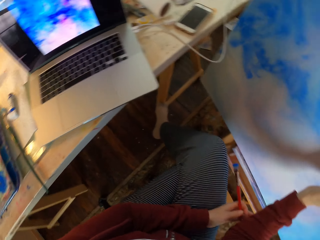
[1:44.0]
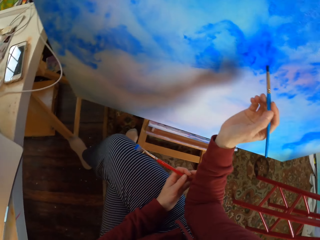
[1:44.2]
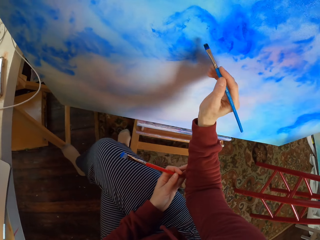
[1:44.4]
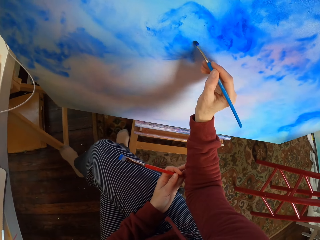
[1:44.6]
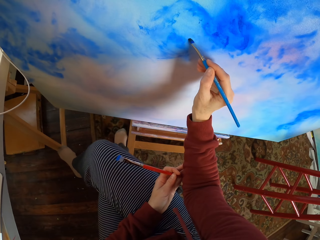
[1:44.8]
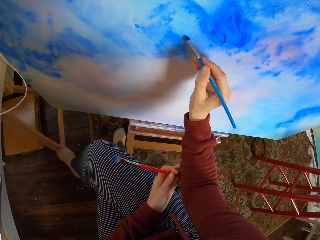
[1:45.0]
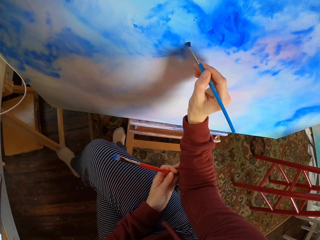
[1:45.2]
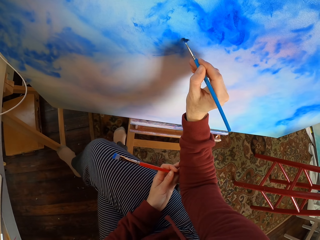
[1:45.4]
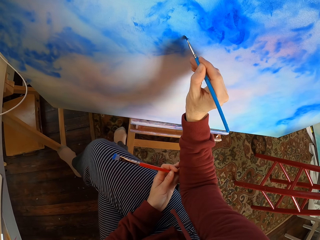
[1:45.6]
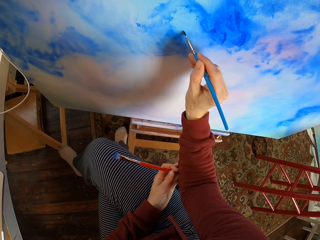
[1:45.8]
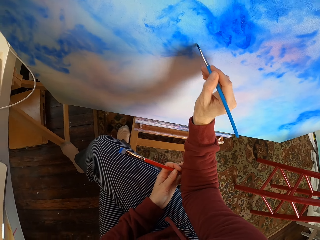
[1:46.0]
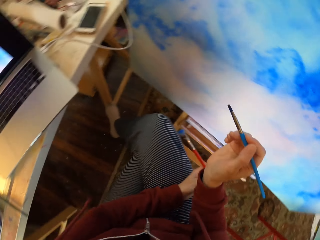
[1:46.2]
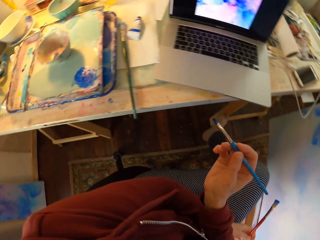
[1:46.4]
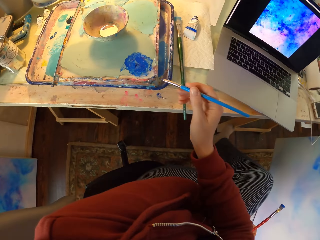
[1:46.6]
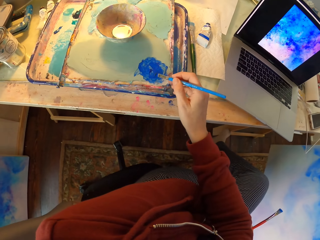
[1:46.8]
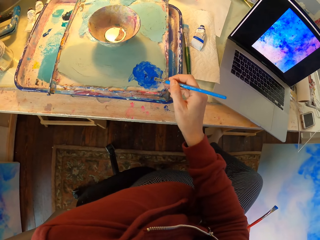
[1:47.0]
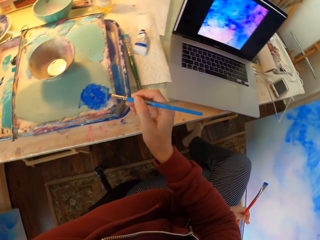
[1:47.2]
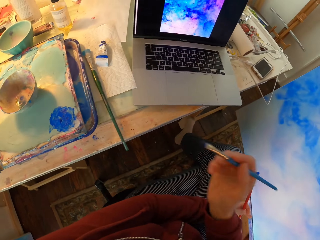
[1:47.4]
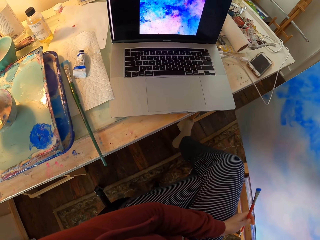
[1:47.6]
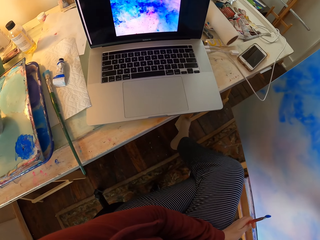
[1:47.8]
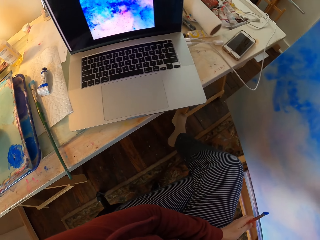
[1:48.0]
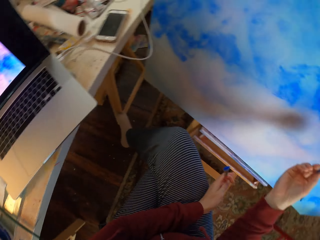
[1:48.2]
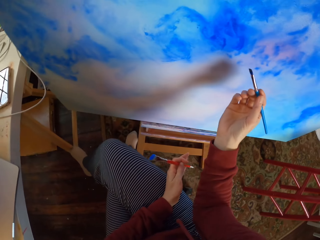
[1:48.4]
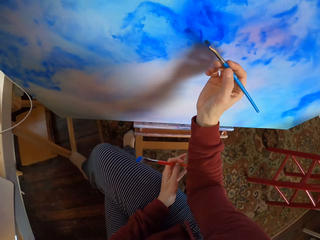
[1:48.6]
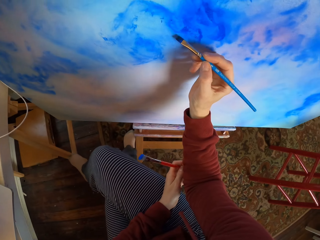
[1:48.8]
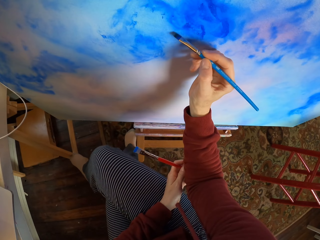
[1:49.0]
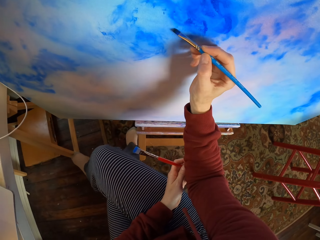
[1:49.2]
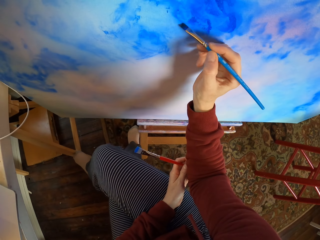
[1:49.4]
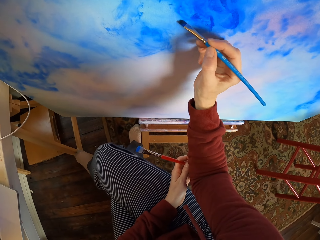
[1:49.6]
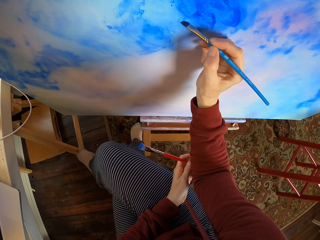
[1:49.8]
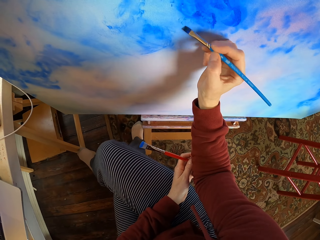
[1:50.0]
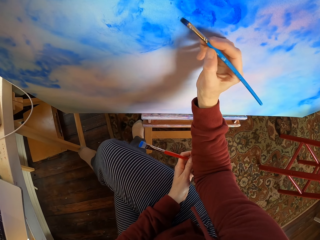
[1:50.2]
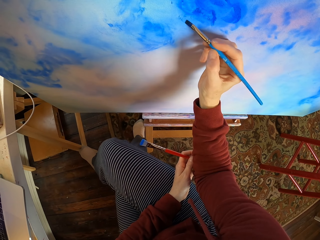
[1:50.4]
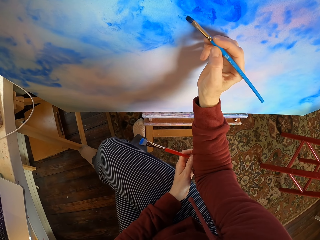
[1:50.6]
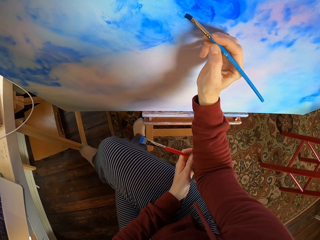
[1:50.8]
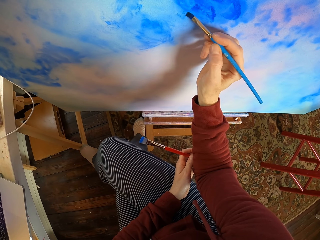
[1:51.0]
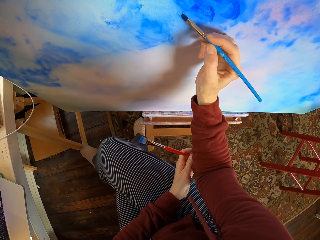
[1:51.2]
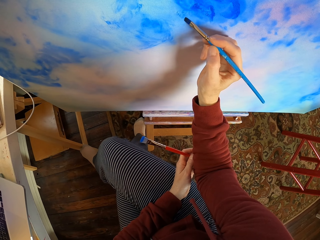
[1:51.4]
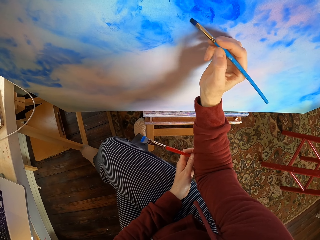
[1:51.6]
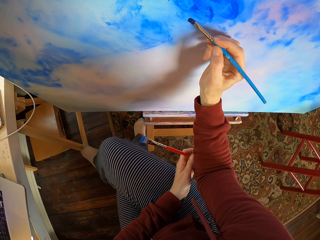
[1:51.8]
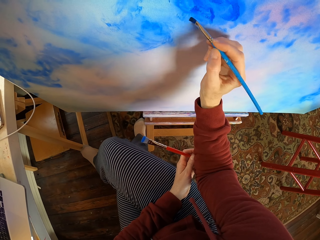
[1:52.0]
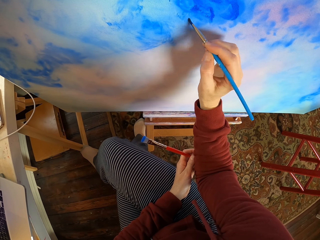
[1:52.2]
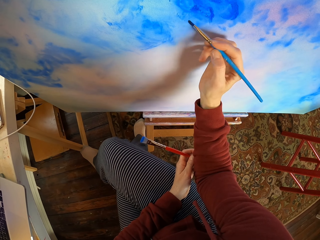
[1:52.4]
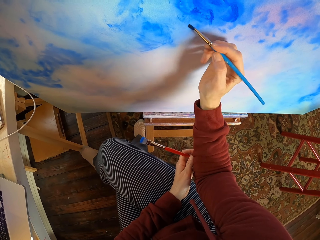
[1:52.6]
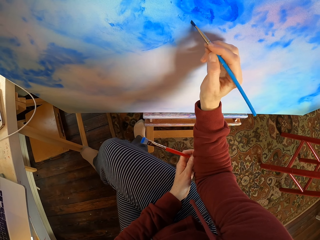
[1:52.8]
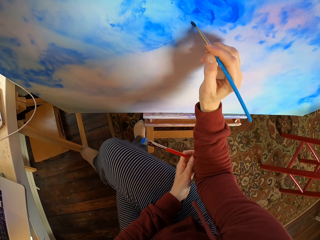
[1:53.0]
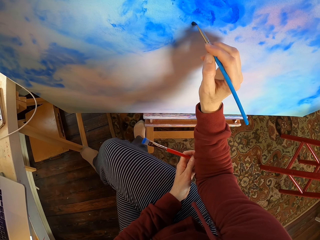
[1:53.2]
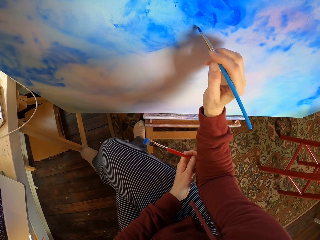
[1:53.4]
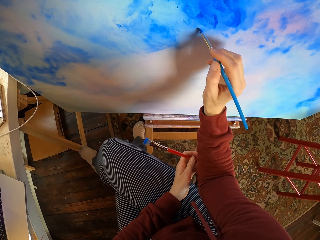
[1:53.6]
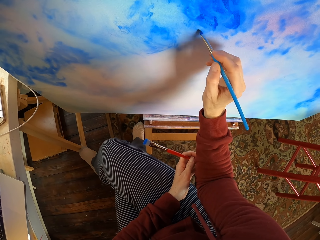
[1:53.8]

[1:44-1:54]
The camera wearer paints the decoration. They dip the brush into the paint can. They look at the laptop. They paint the decoration.

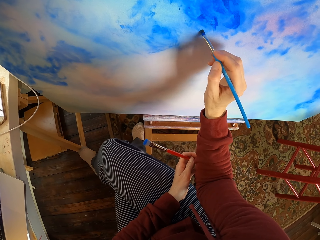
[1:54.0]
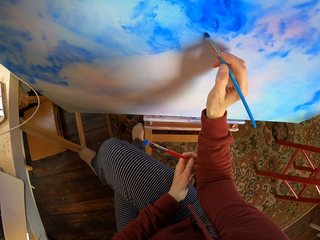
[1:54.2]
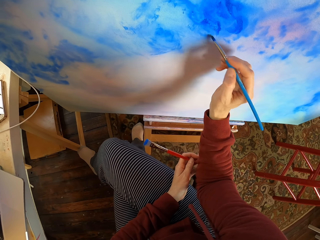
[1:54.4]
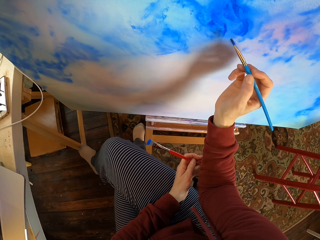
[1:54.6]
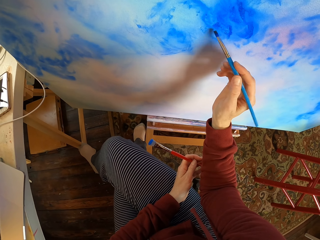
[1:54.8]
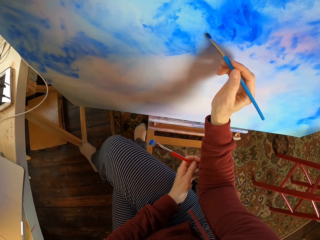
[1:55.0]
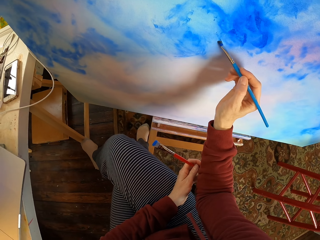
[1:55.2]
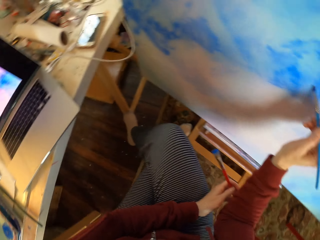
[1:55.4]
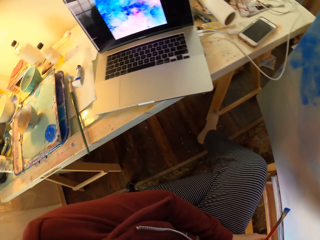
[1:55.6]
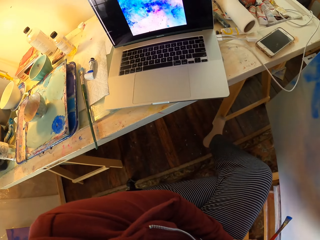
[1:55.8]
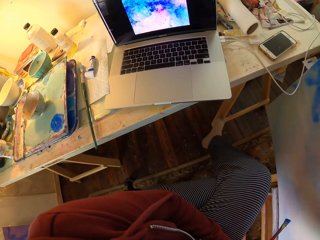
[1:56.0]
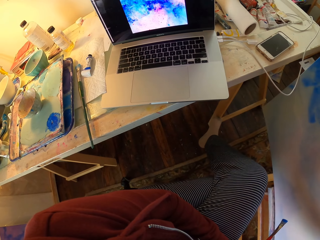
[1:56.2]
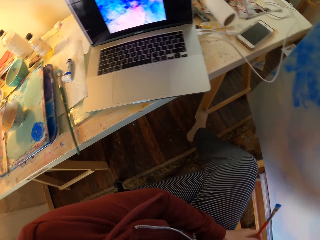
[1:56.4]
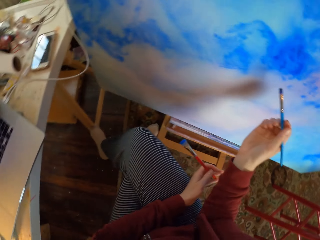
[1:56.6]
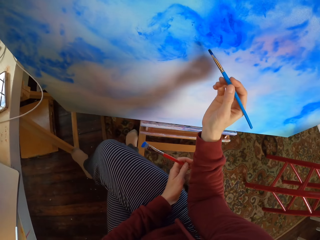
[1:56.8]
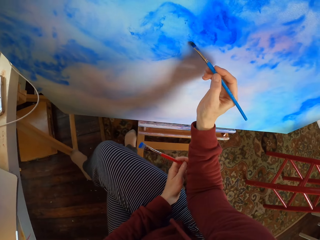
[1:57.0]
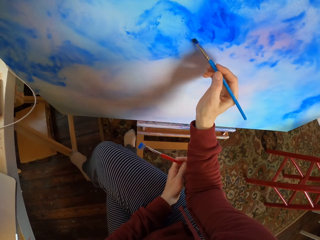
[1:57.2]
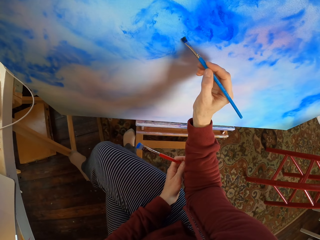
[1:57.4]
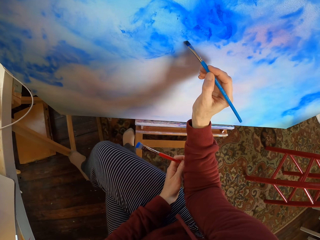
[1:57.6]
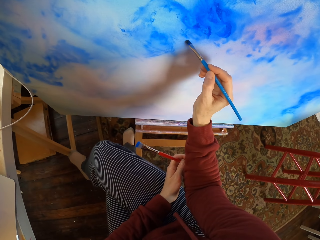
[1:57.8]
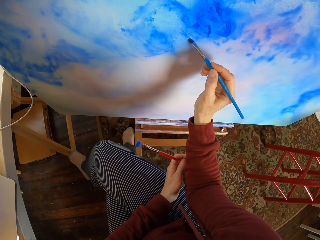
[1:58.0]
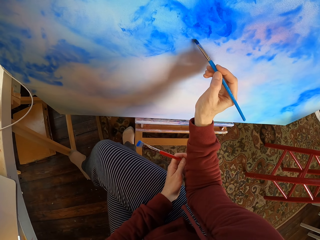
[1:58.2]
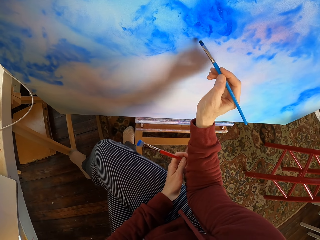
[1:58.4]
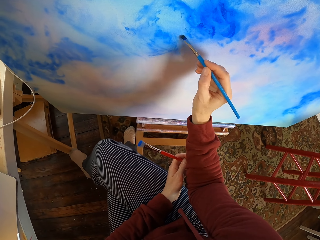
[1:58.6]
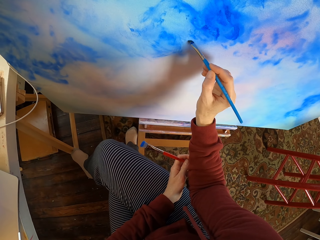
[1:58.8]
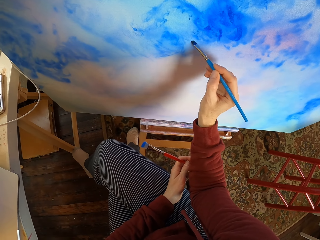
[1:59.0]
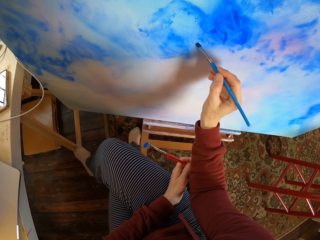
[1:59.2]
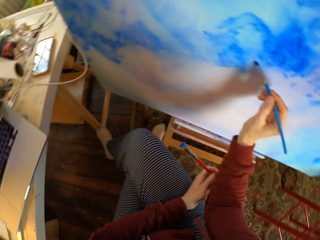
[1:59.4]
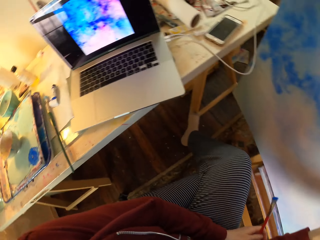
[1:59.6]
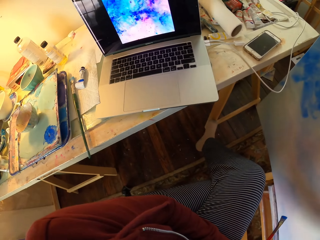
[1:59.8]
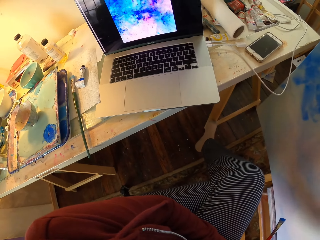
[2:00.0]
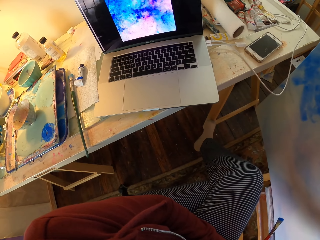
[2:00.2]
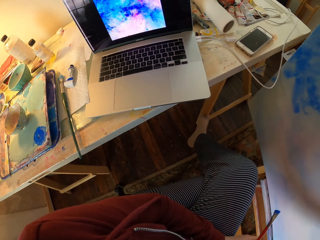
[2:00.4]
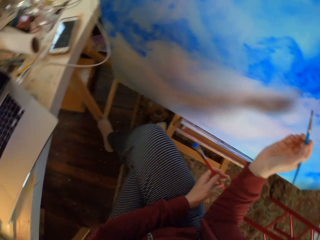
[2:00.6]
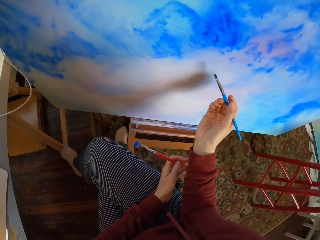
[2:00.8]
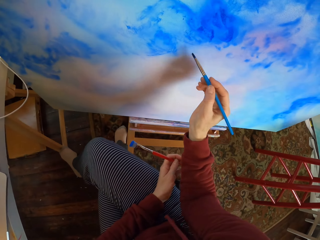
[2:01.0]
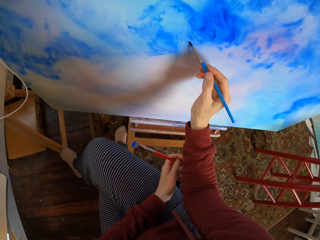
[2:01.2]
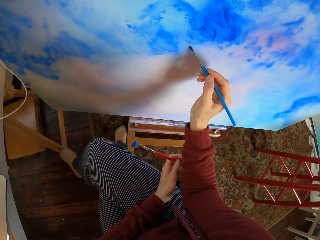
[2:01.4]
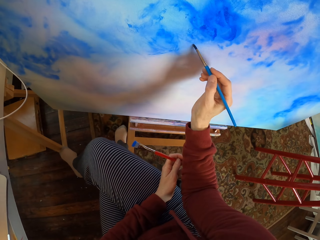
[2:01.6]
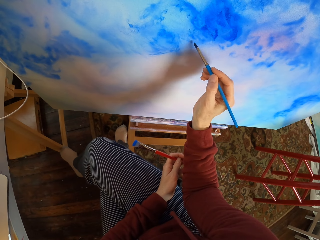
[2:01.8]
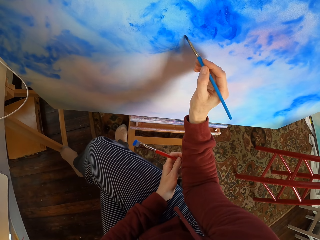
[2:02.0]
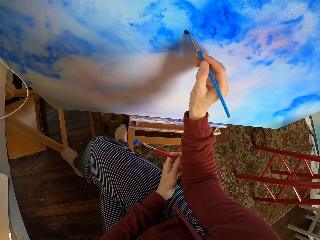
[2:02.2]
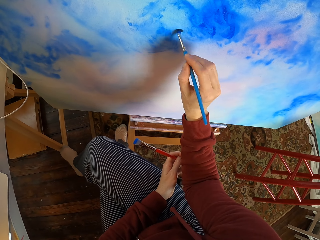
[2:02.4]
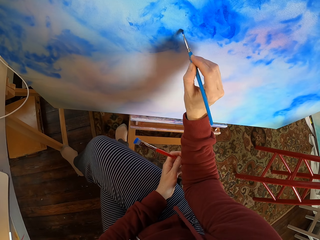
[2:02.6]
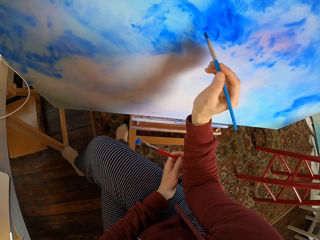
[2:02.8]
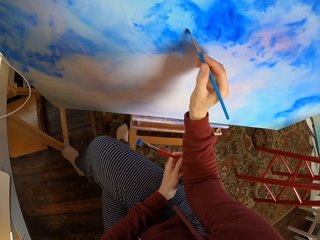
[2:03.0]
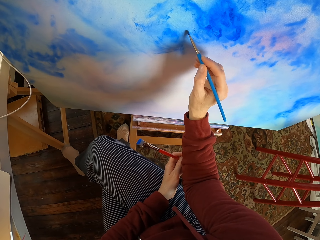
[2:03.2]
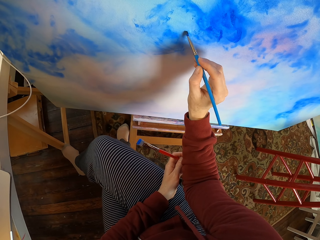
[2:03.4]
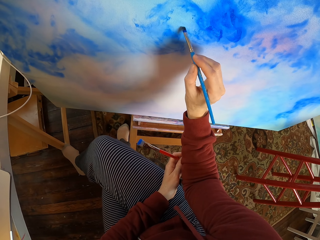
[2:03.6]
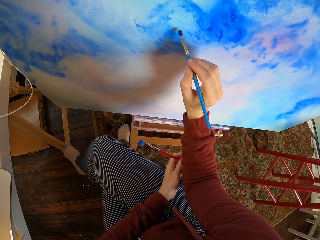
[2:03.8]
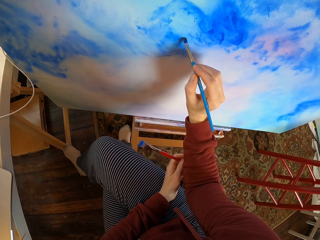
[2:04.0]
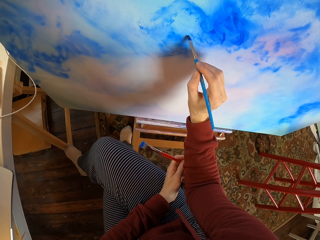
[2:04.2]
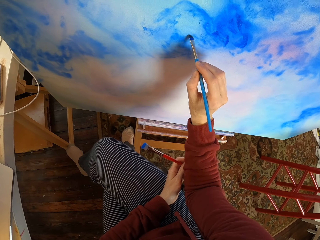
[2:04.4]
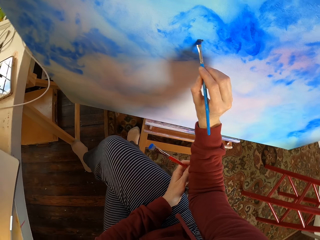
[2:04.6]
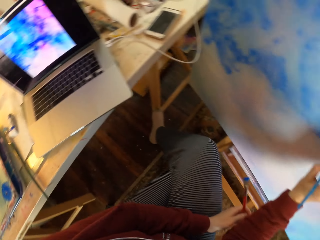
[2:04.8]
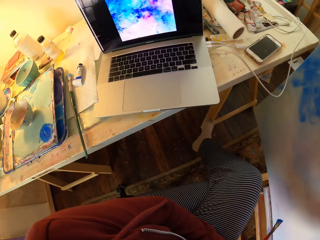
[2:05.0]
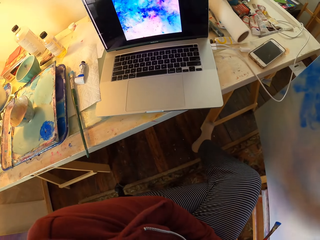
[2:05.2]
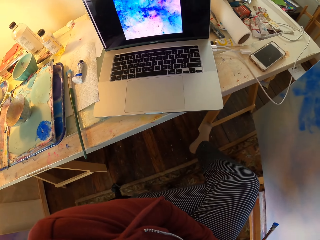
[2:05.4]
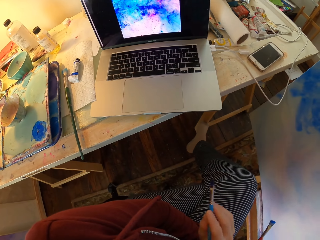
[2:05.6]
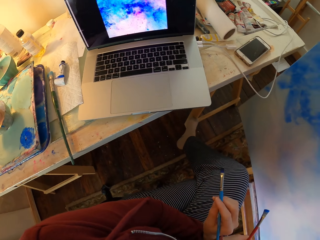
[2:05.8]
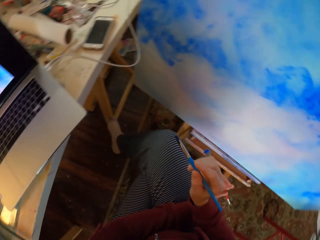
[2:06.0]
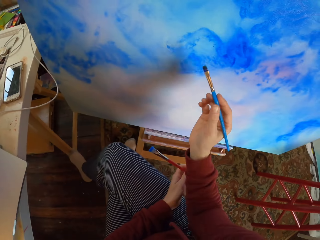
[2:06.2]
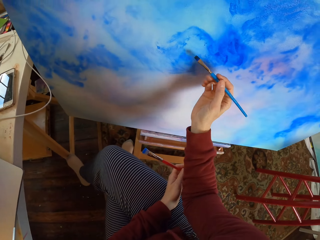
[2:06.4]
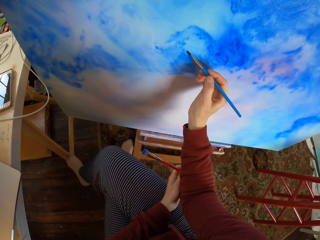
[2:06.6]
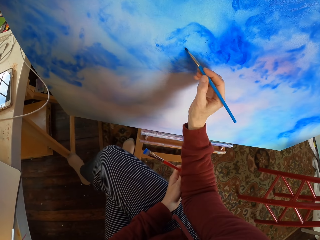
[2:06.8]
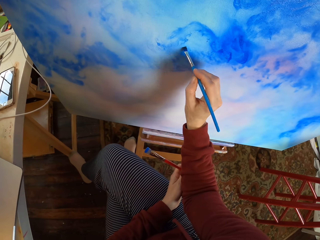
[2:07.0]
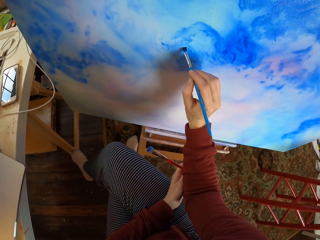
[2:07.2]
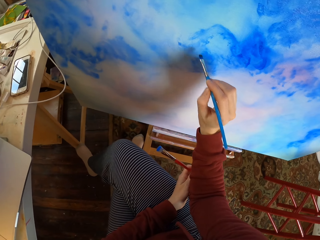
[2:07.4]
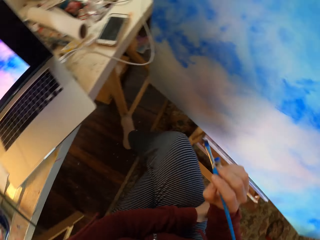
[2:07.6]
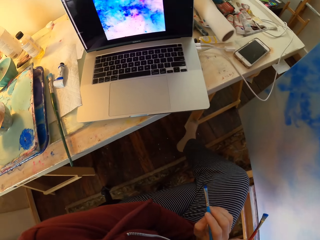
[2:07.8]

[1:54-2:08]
The camera wearer looks at the laptop. They paint the decoration. They look at the laptop. They paint the decoration. They look at the laptop. They hold the brush. They paint the decoration.
